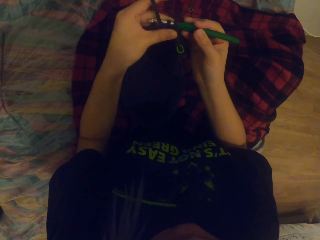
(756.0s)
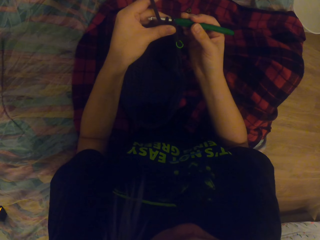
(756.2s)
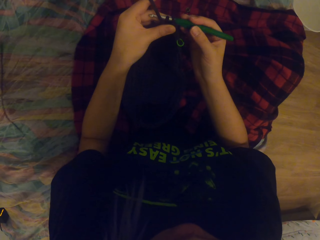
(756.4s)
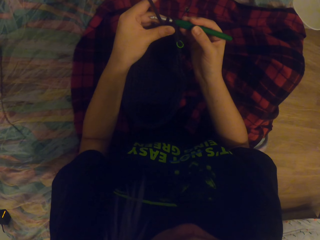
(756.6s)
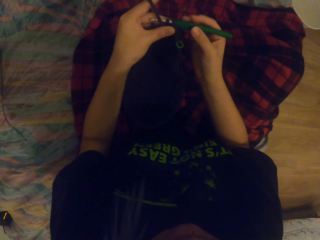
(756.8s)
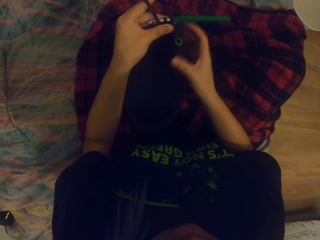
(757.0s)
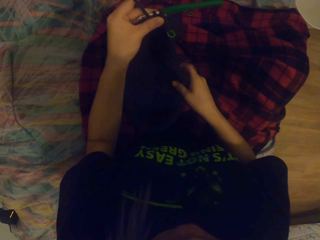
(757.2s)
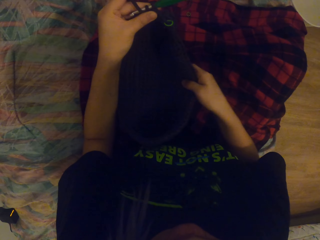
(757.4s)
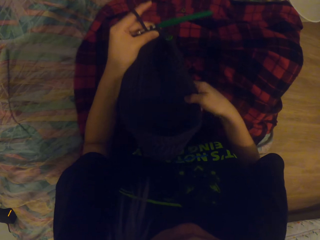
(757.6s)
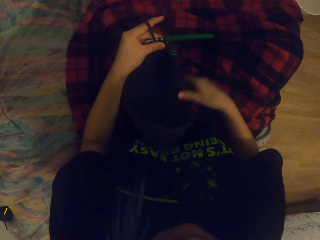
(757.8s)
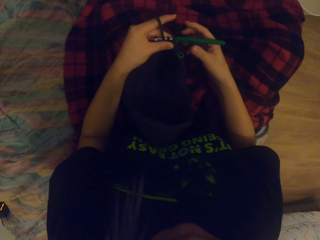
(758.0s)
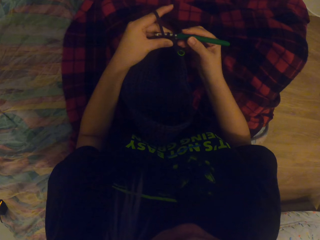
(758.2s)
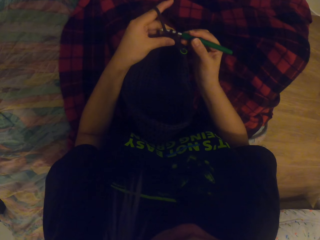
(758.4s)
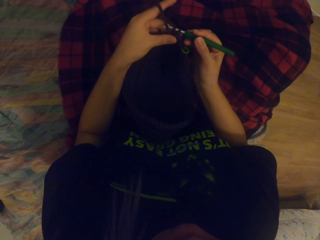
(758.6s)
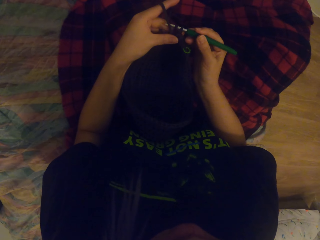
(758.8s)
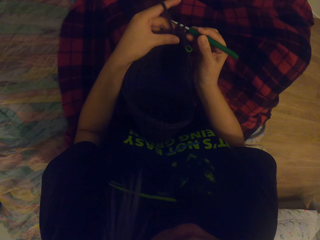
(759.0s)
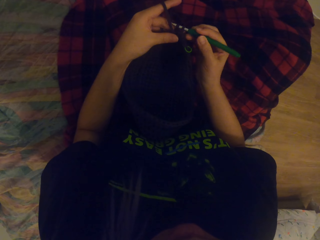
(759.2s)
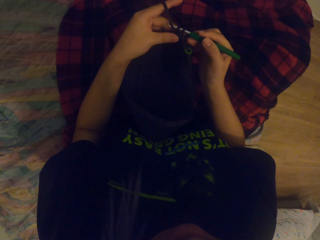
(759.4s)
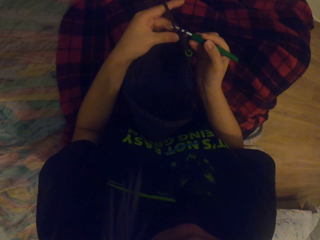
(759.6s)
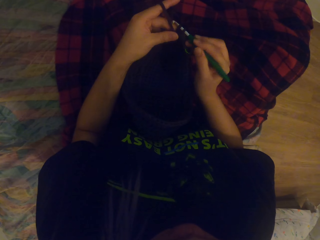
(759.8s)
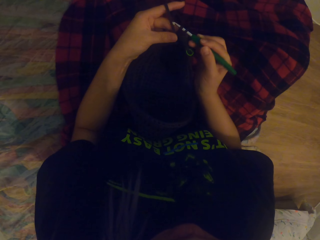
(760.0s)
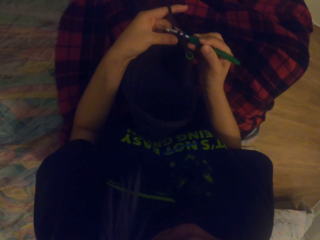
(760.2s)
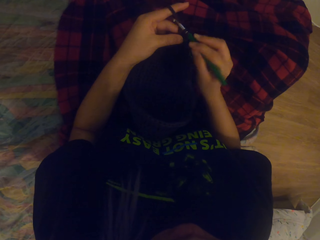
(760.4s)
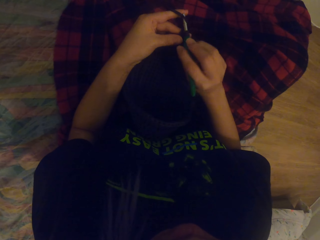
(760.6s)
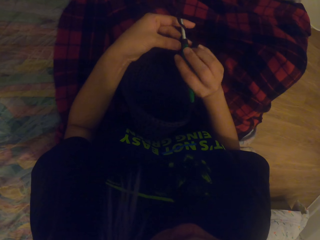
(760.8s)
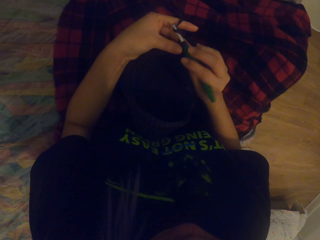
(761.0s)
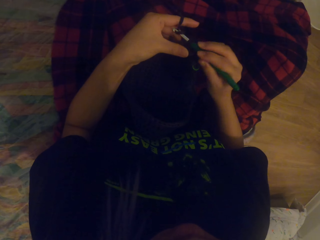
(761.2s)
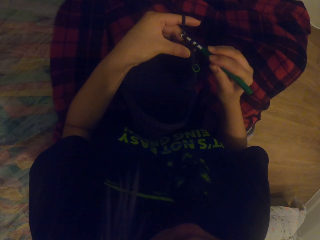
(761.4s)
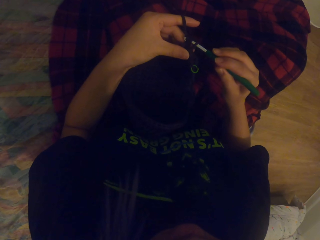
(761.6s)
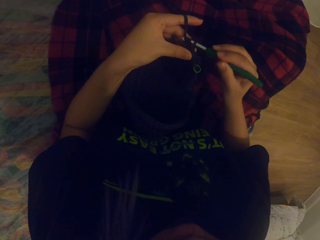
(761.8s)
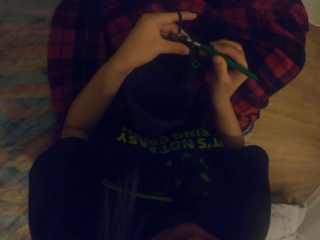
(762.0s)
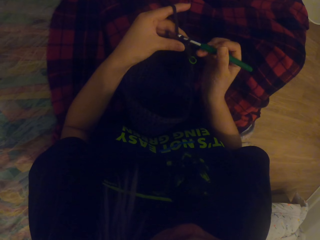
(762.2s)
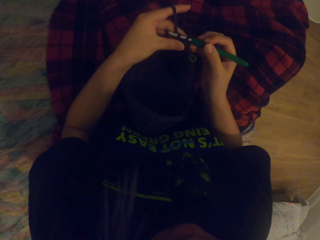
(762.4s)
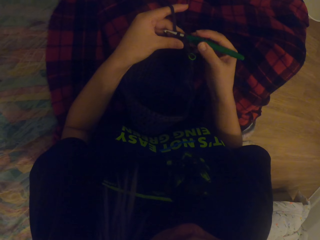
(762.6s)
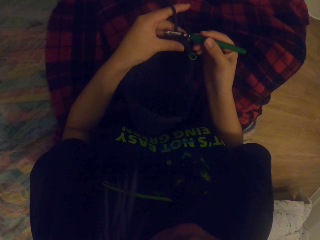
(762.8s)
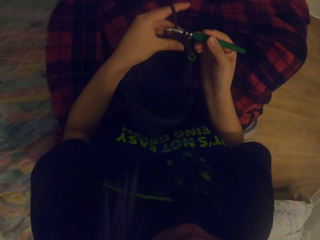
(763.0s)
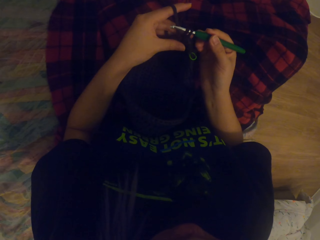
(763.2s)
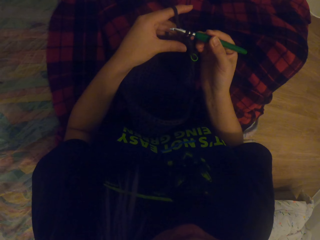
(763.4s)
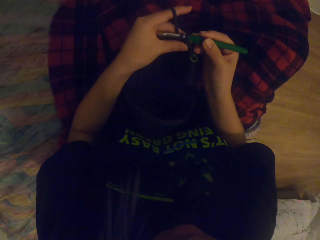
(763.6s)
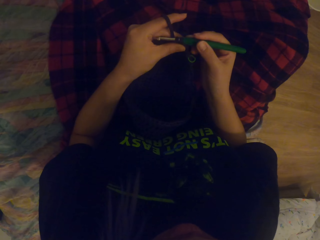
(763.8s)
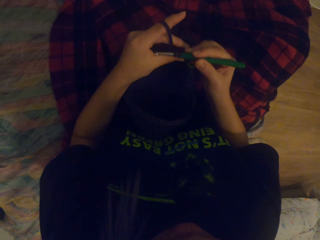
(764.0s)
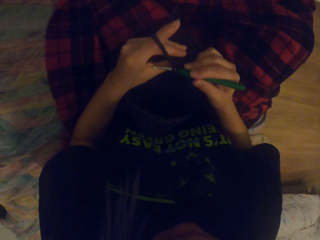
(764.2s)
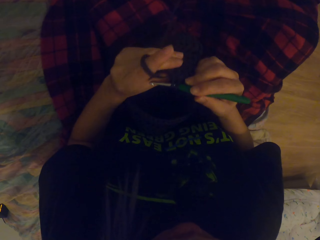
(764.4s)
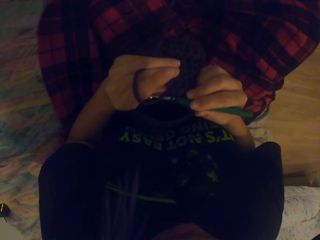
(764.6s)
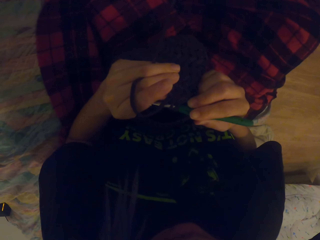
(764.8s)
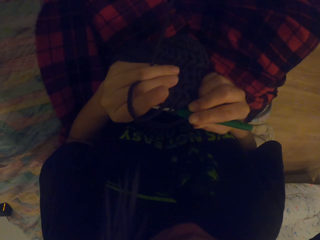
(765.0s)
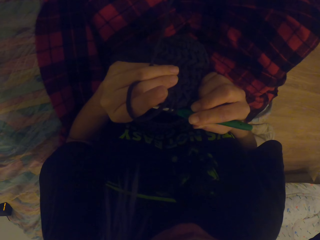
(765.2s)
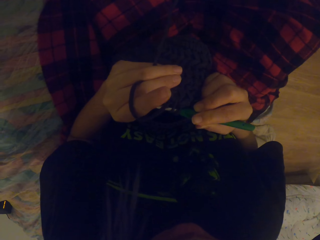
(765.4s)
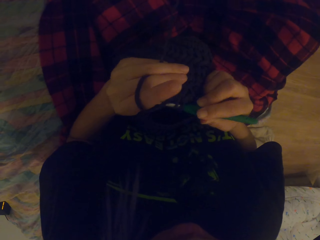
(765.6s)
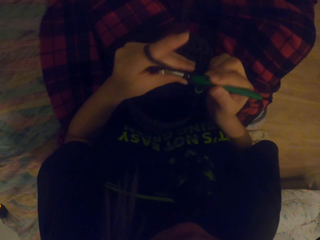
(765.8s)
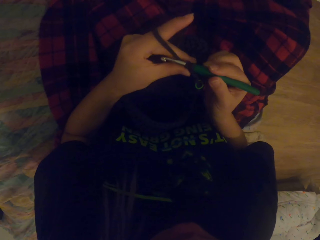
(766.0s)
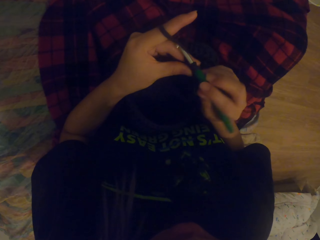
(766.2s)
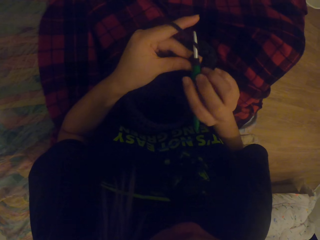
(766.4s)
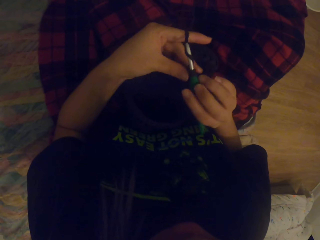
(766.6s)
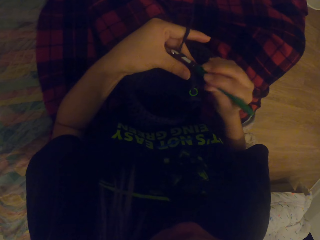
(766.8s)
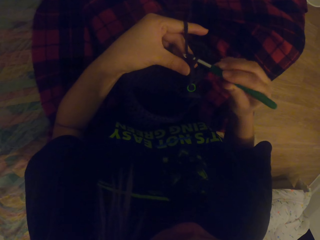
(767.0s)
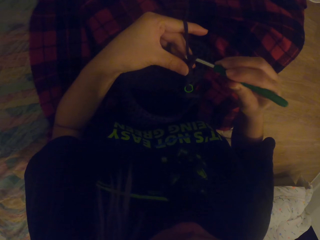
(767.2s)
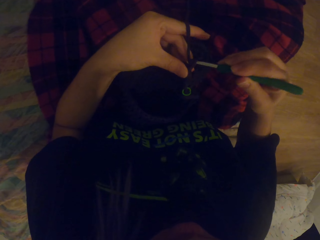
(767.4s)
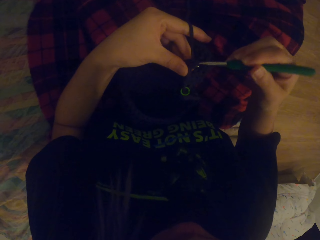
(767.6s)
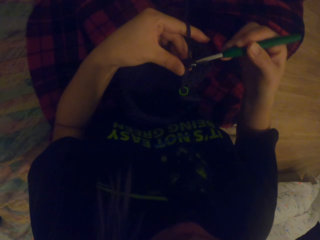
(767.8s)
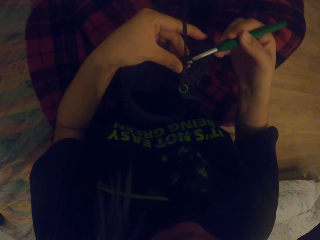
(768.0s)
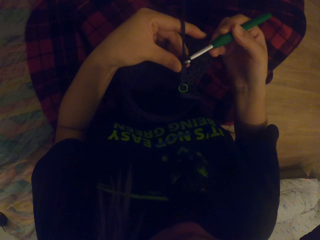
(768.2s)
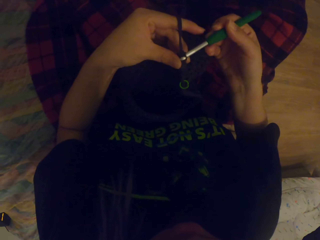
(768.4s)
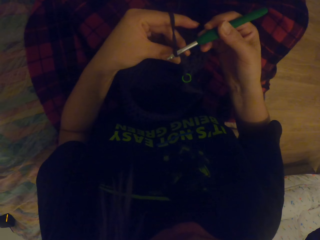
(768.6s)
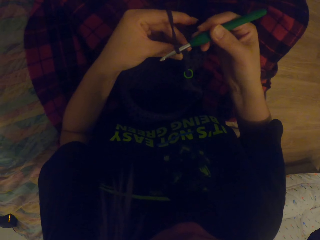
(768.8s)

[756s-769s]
The camera wearer moves the fabric. They touch the needle. They knit the fabric with the needle. They move the needle. They look at the fabric. They knit the fabric with the needle.

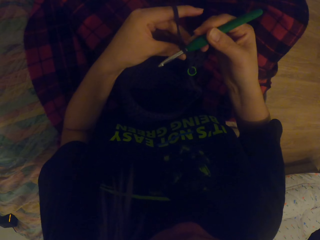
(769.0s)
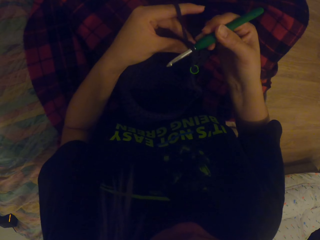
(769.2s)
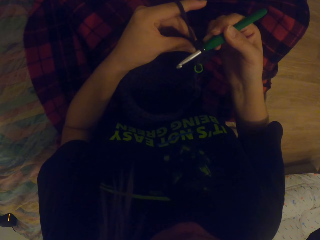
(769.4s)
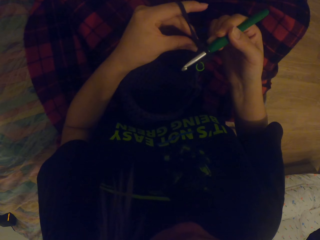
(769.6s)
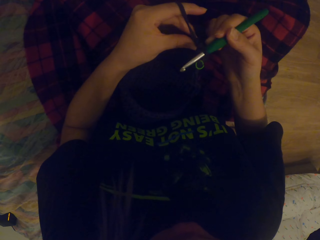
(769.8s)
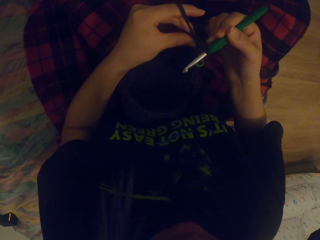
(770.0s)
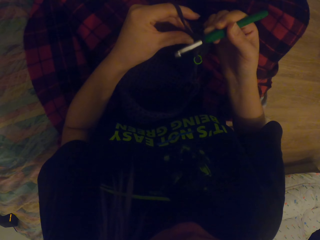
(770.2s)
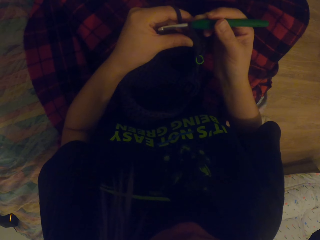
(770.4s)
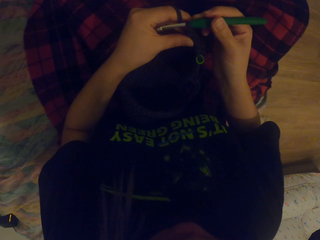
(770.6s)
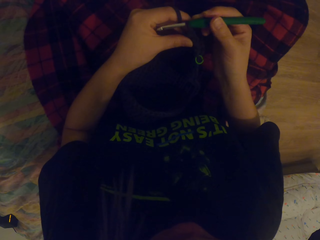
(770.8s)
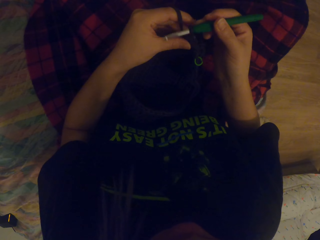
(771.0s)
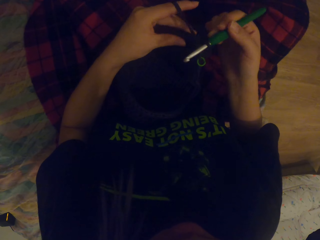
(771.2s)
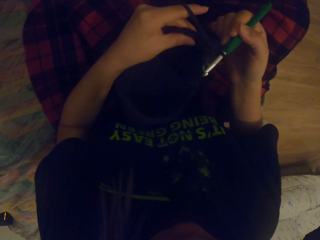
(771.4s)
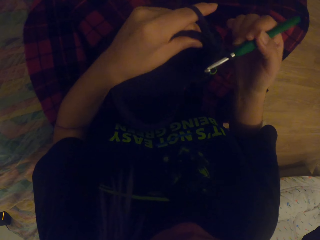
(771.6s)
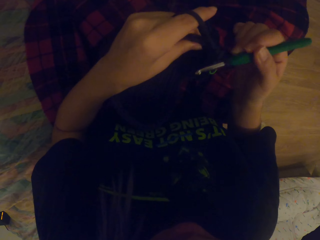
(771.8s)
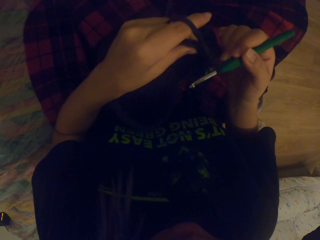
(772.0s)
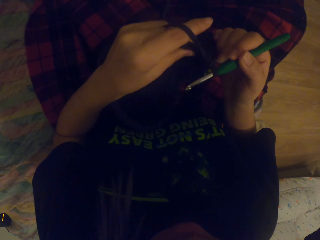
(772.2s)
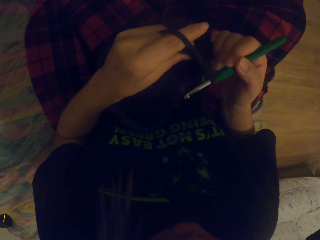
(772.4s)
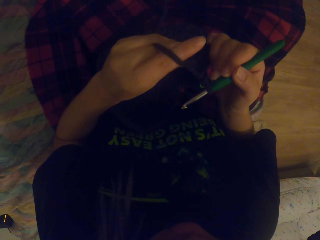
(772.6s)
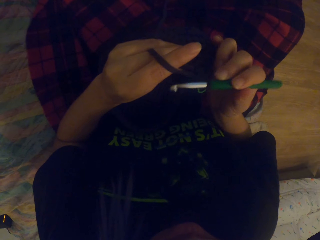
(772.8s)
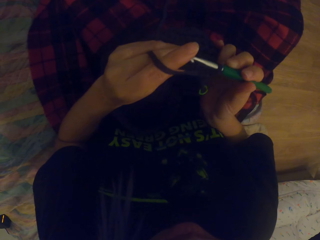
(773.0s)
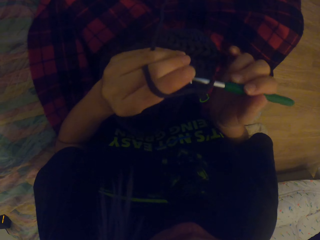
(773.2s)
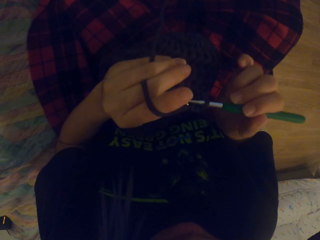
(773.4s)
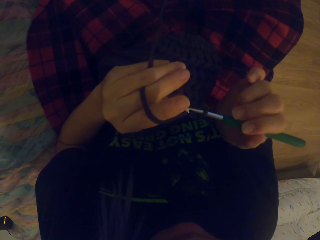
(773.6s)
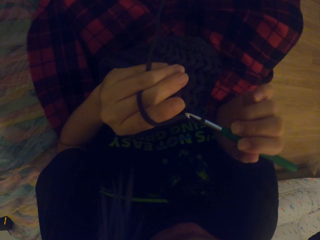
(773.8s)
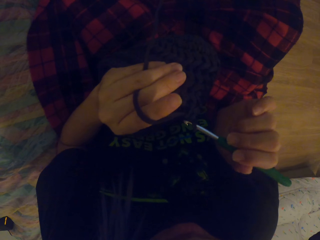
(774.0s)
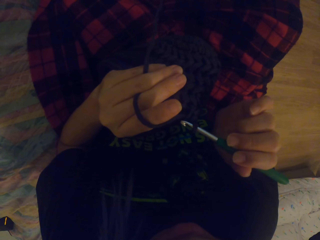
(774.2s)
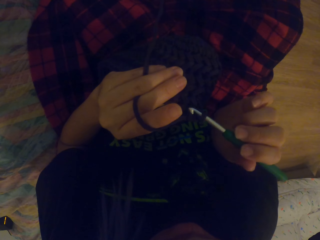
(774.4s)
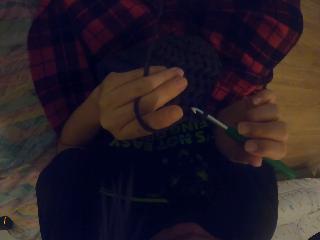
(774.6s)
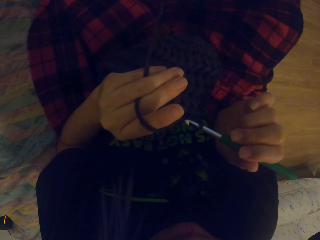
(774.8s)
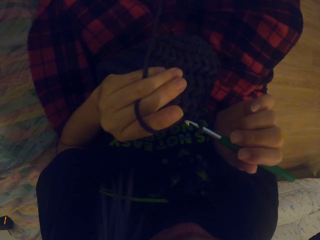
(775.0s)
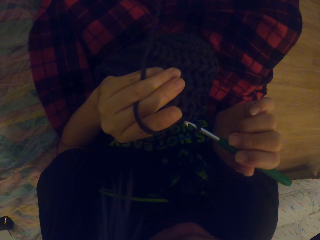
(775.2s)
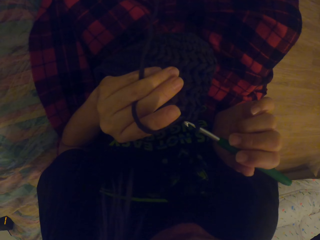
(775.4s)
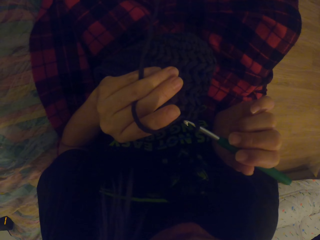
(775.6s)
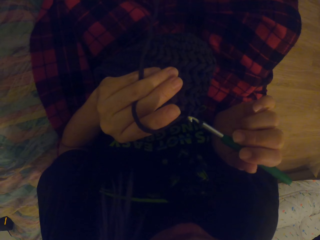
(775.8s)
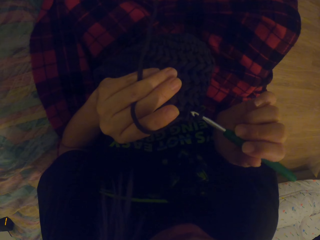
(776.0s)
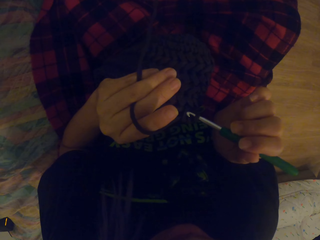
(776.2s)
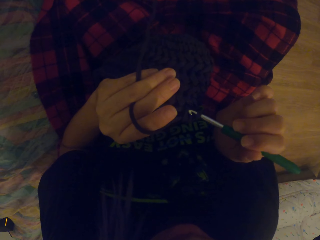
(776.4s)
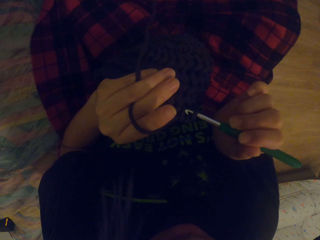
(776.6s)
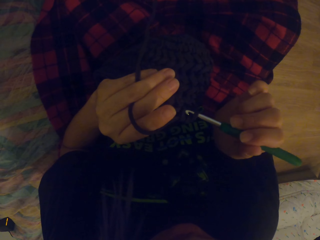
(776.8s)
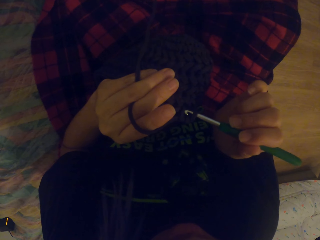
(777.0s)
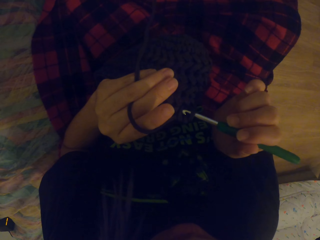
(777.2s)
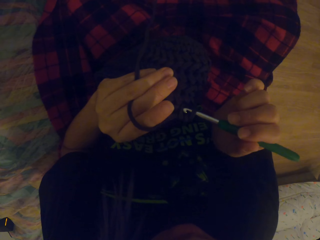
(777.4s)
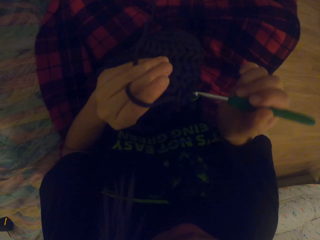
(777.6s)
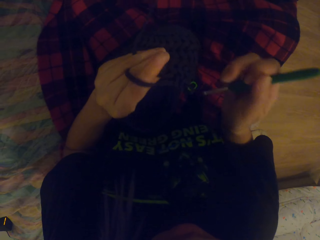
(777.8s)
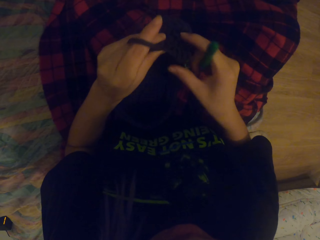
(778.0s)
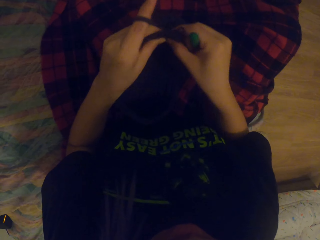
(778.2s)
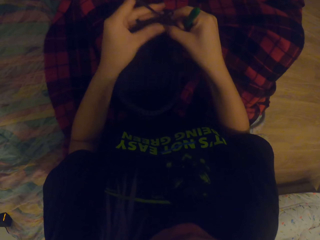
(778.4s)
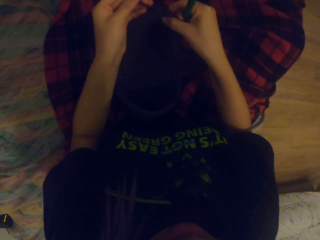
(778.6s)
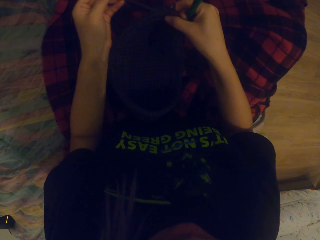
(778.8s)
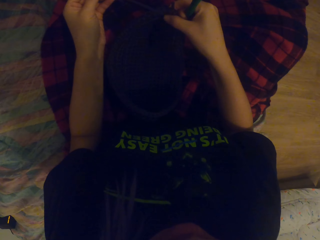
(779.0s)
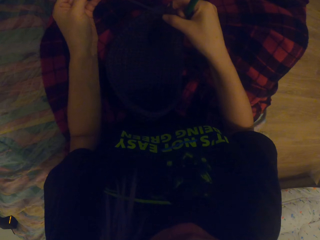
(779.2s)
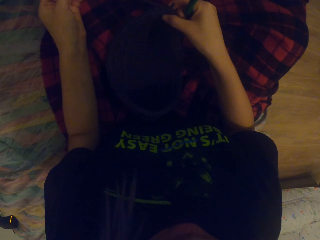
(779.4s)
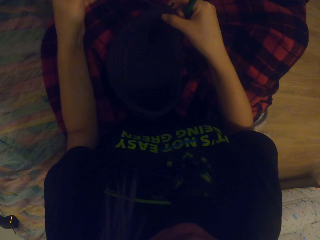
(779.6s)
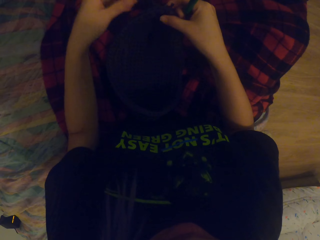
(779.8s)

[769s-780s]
The camera wearer moves the thread with the needle. They look at the fabric. They look at the fabric again. They touch the fabric. They move the thread.
